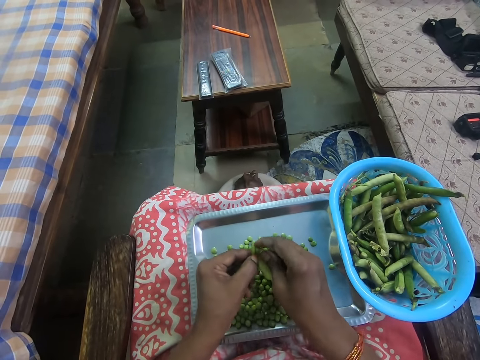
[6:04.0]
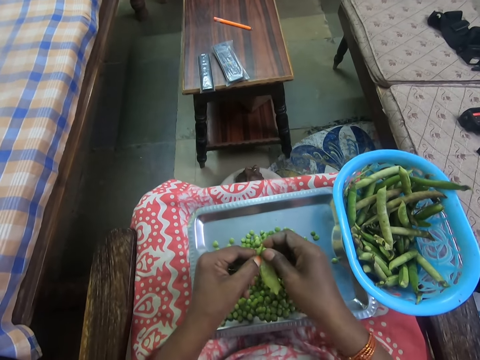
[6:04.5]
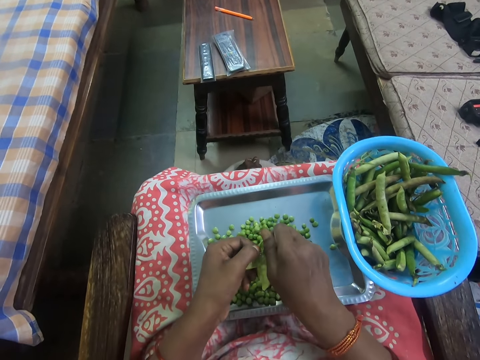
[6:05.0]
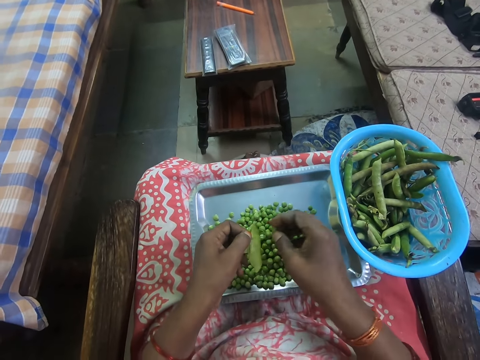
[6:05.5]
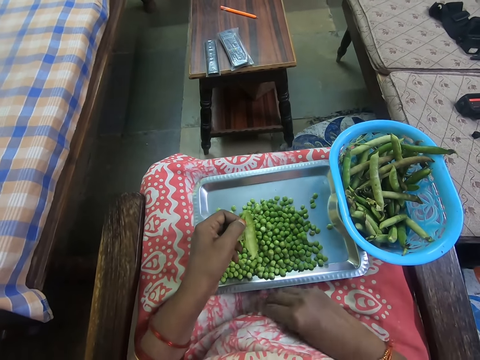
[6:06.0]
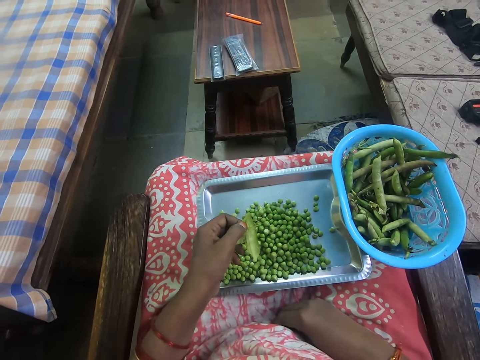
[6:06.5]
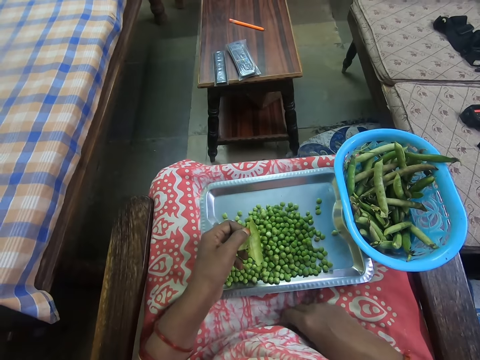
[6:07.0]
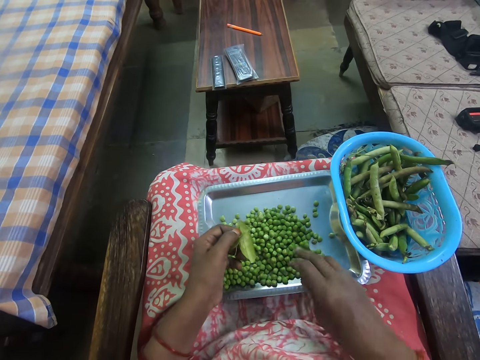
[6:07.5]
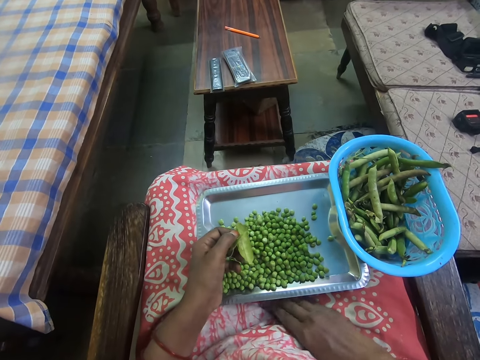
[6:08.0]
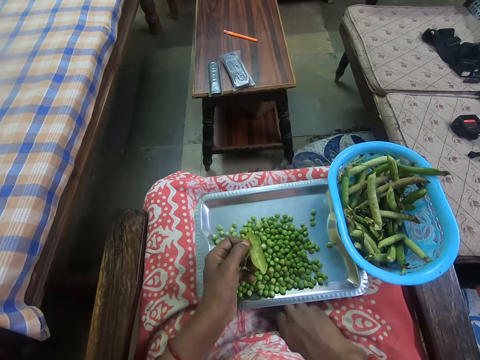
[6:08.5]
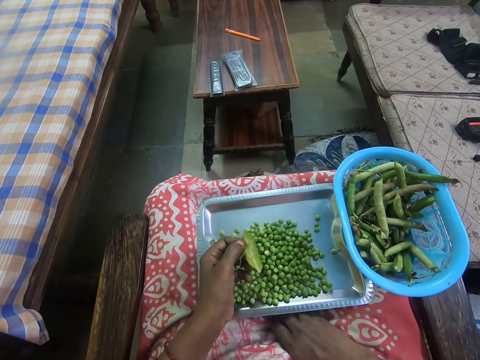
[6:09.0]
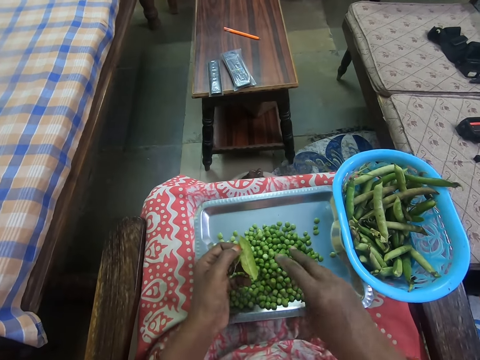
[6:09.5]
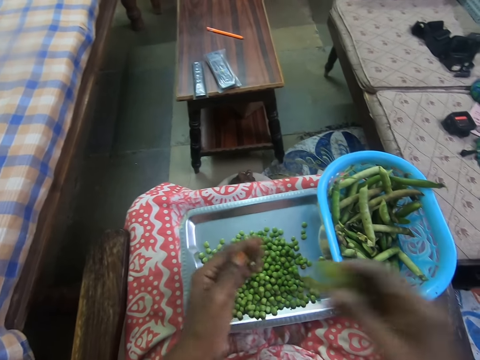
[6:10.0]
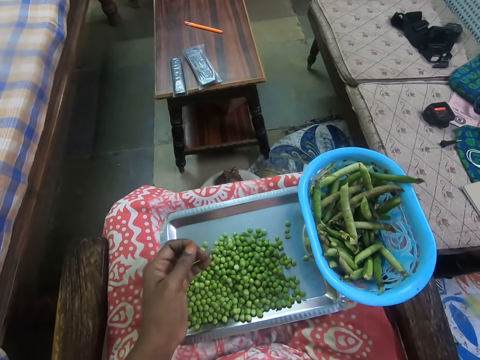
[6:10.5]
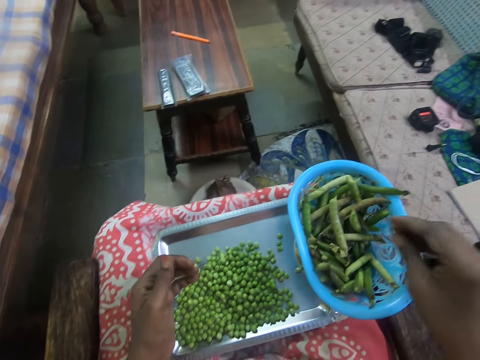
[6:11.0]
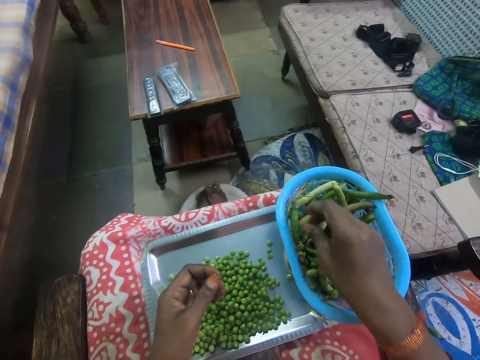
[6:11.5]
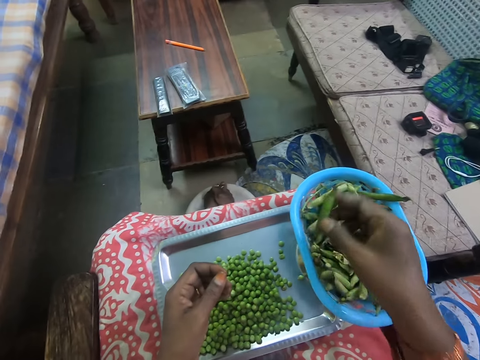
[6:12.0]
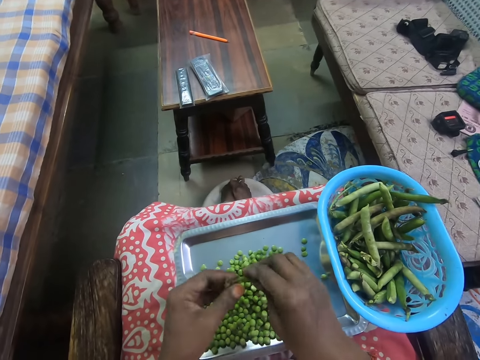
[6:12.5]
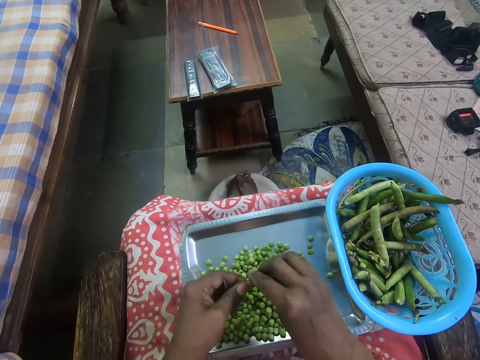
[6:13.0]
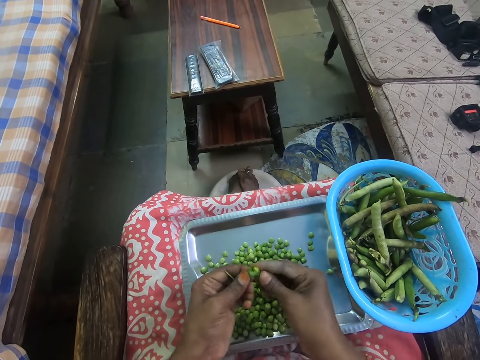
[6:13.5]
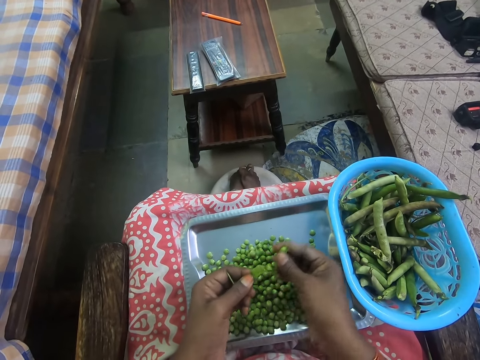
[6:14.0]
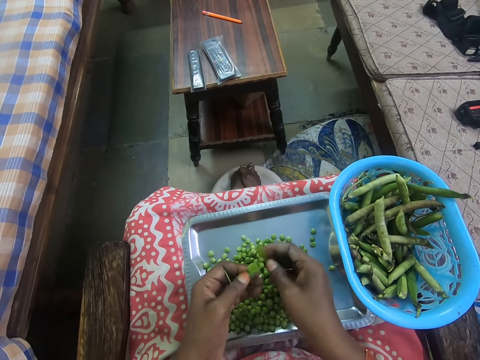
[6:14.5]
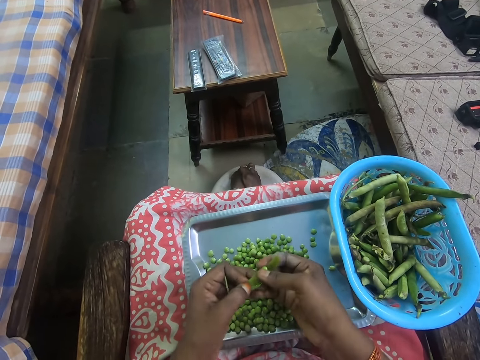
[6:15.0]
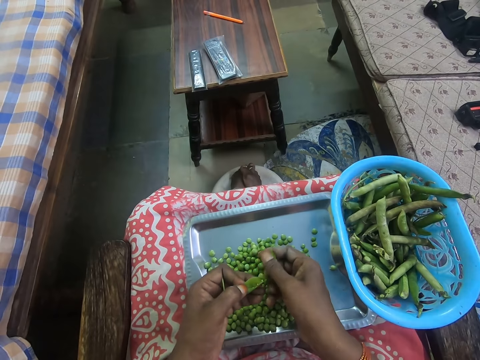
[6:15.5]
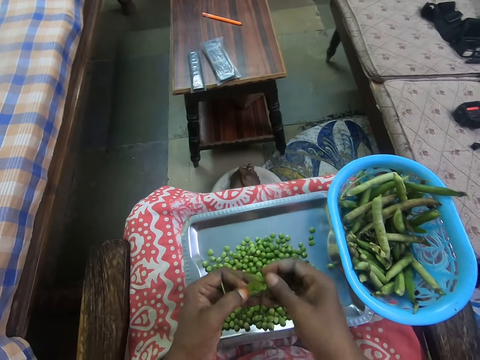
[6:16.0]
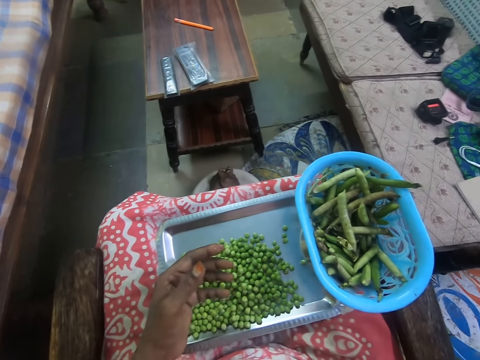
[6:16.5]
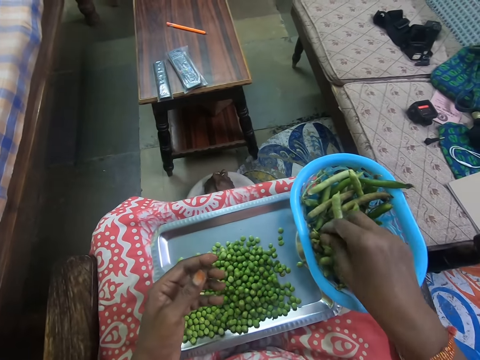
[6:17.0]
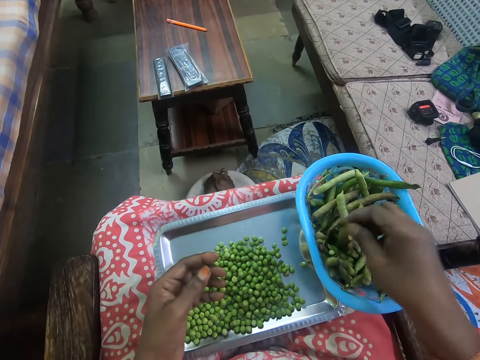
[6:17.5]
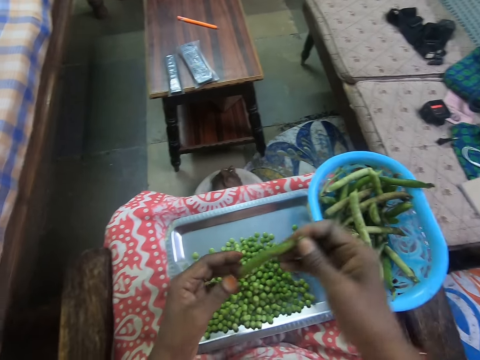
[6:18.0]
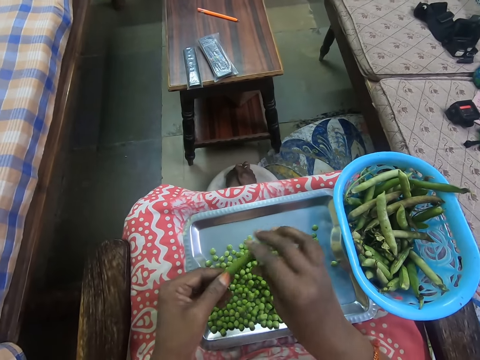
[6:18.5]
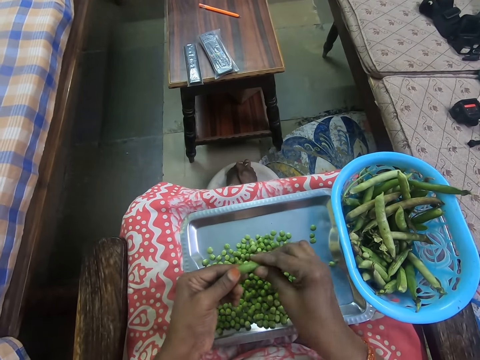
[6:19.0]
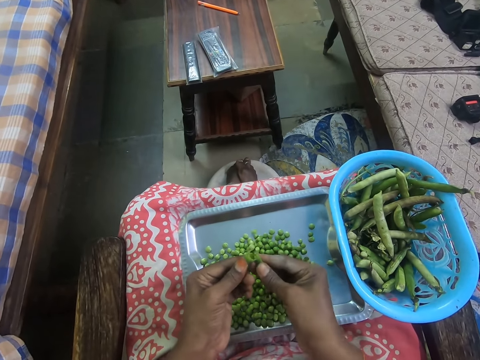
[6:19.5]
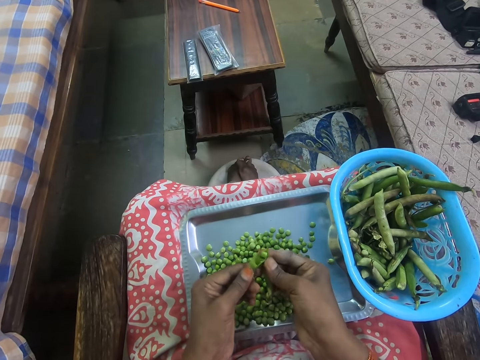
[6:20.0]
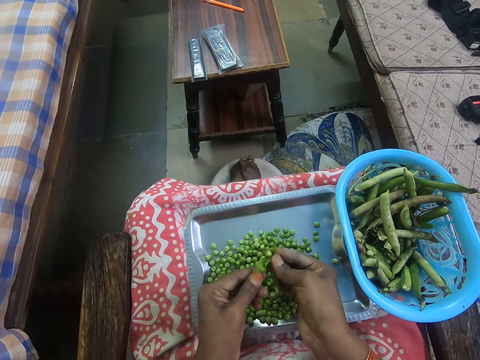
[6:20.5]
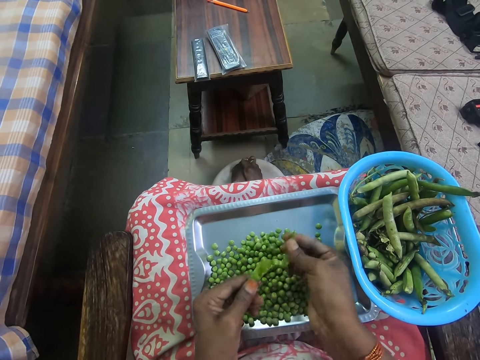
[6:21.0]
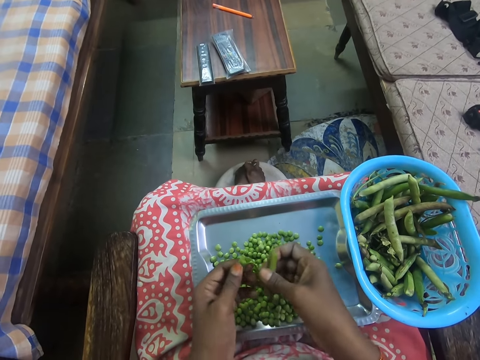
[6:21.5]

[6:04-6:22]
The camera wearer throws green peas in the tray. They throw away the outer part of the peas. They pick up a pod. They remove green peas from the pod. They throw away the outer part of the peas. They pick up a pod. They remove green peas from the pod.

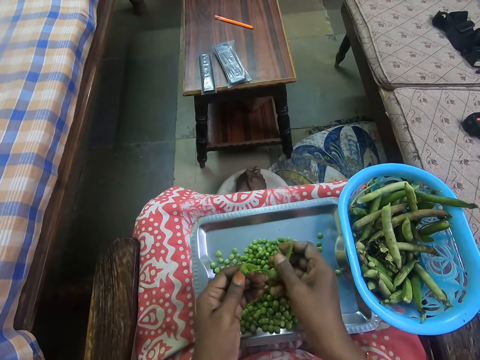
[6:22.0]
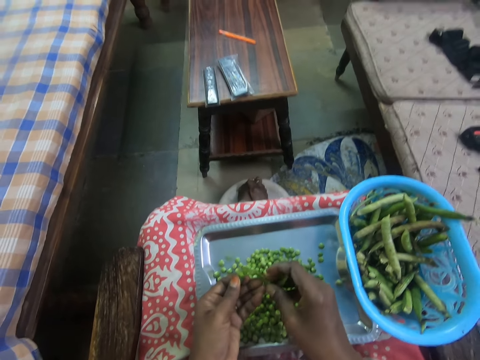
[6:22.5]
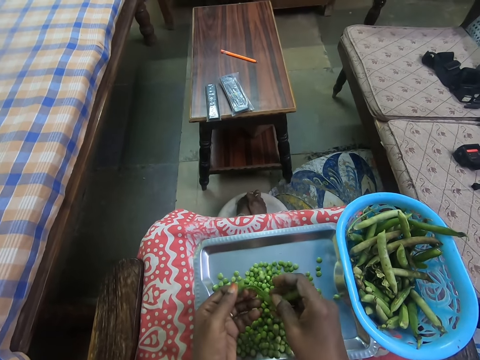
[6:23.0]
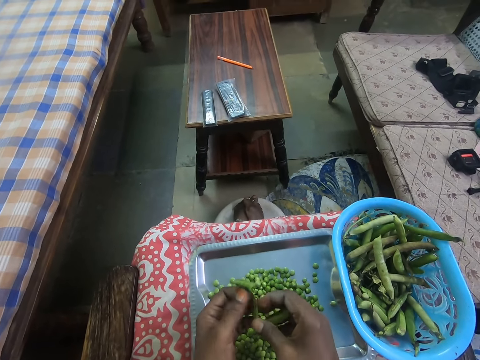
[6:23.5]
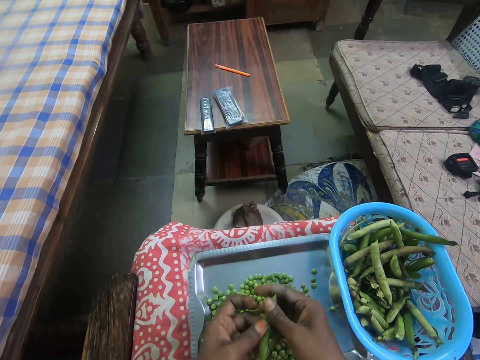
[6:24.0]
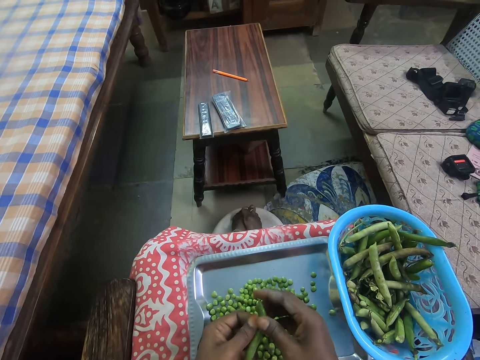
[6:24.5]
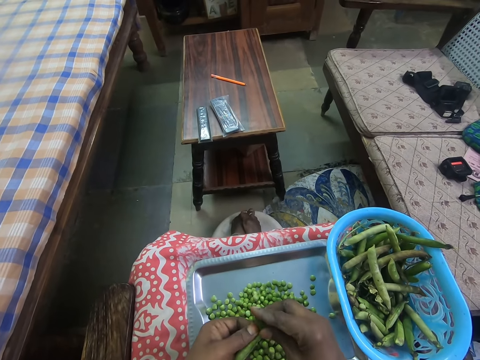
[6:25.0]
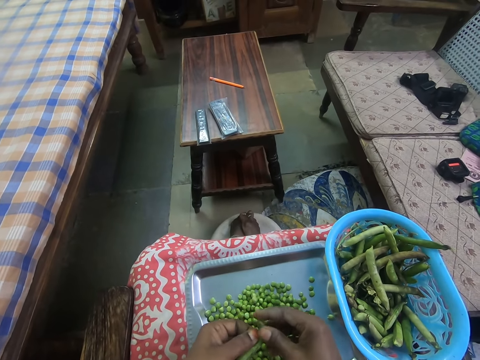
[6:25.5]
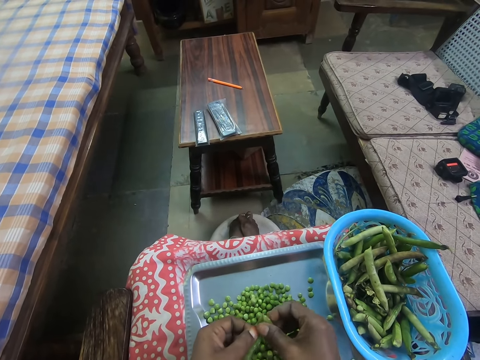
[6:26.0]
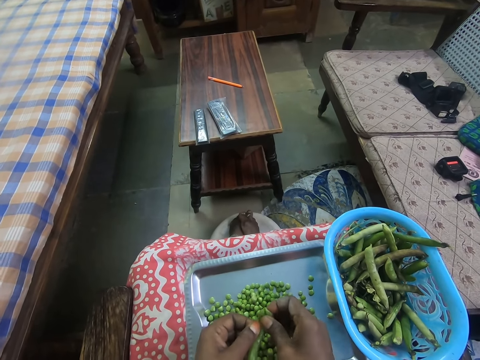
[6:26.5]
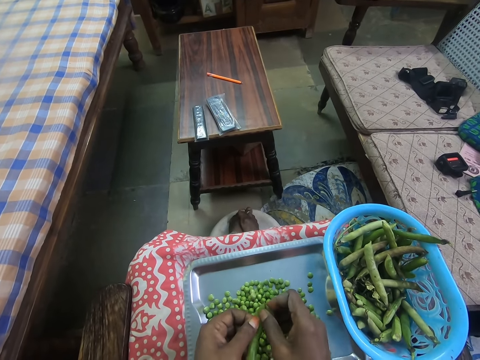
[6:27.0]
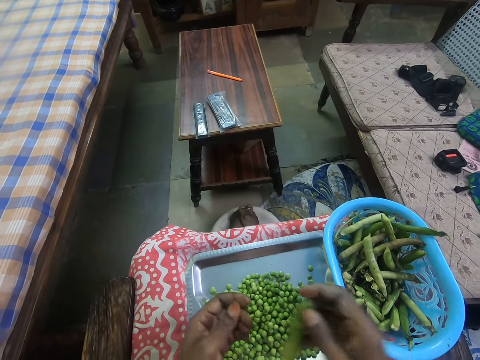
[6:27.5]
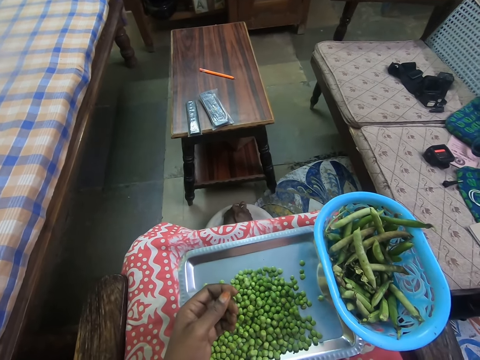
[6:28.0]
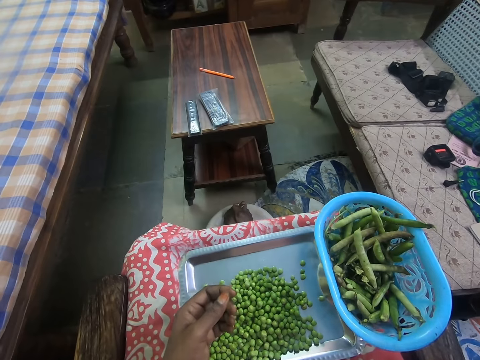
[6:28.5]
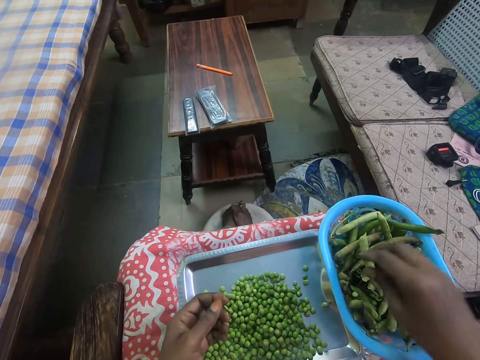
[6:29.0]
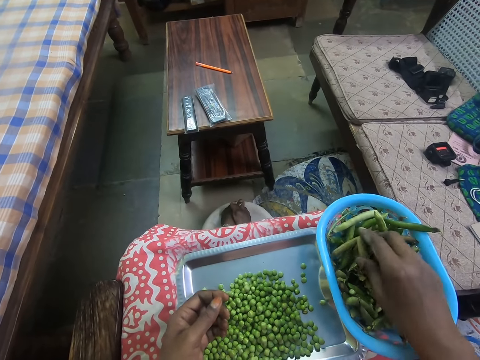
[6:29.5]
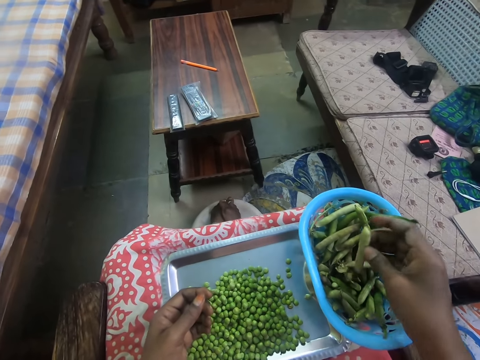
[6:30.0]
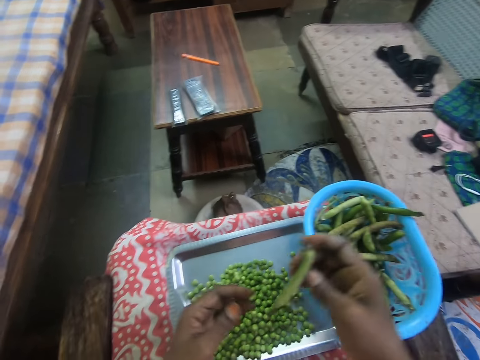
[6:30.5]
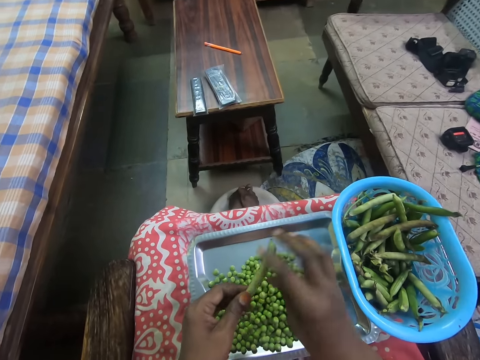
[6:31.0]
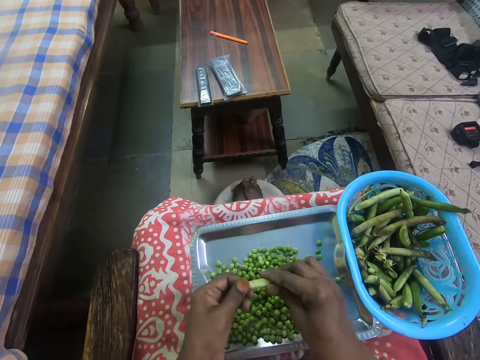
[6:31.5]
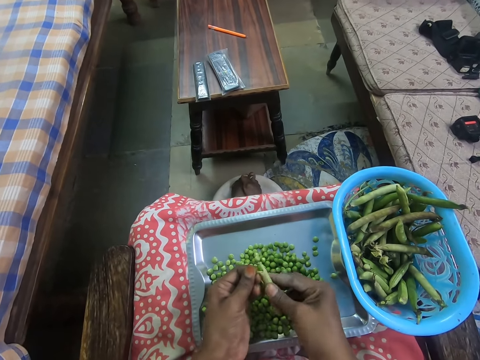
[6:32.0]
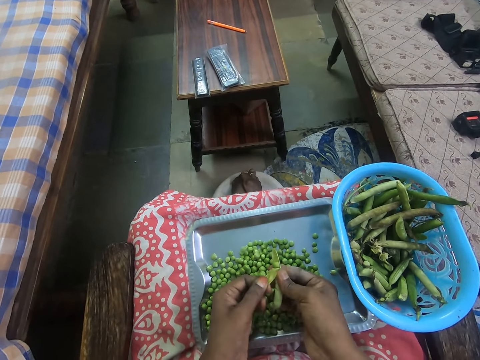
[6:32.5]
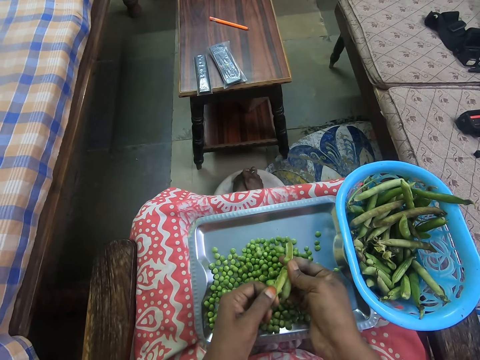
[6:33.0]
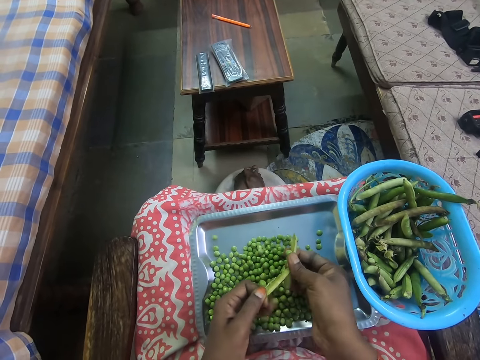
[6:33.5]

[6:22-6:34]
The camera wearer throws the pod away. They pick up a pod and remove green peas from the pod.
